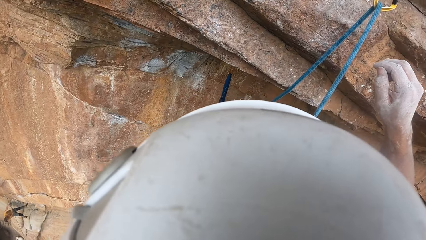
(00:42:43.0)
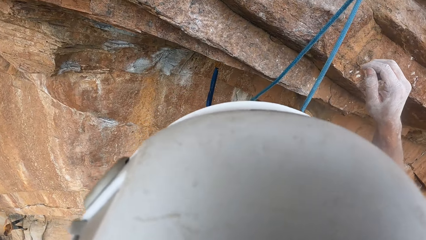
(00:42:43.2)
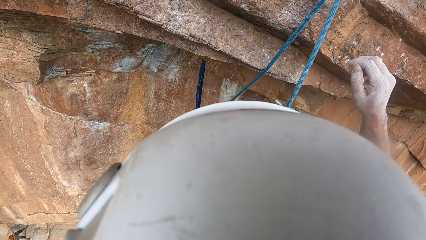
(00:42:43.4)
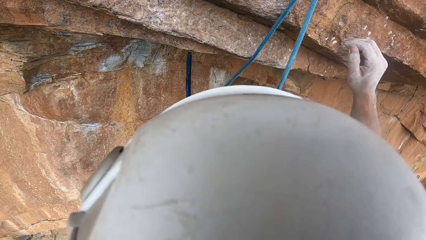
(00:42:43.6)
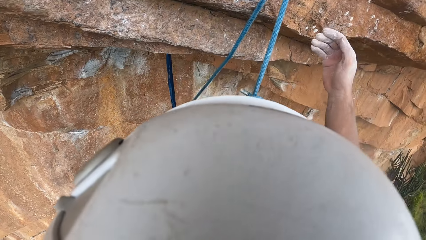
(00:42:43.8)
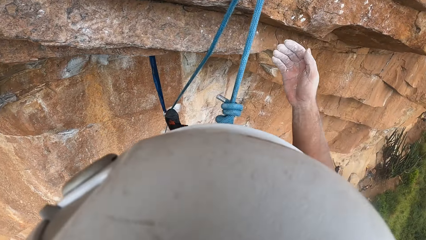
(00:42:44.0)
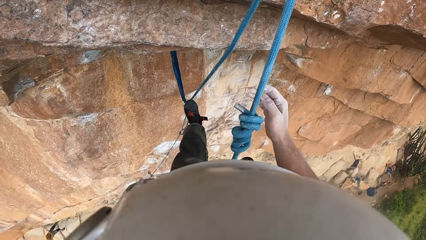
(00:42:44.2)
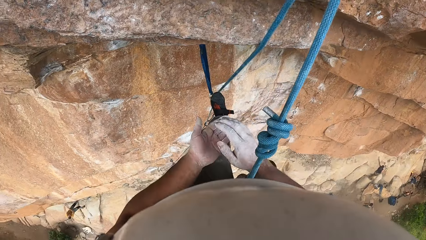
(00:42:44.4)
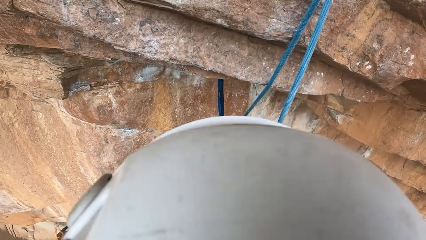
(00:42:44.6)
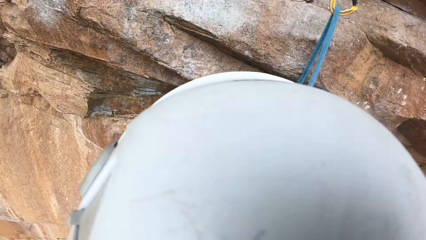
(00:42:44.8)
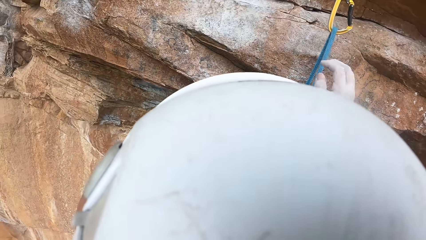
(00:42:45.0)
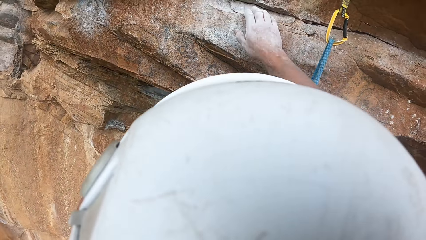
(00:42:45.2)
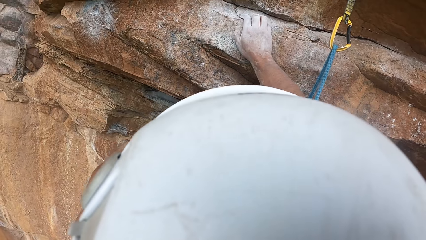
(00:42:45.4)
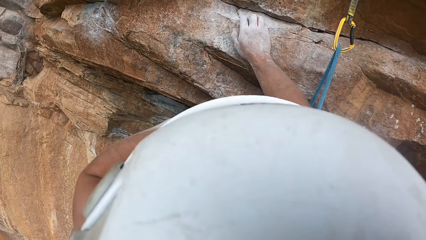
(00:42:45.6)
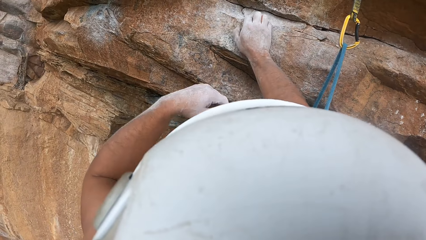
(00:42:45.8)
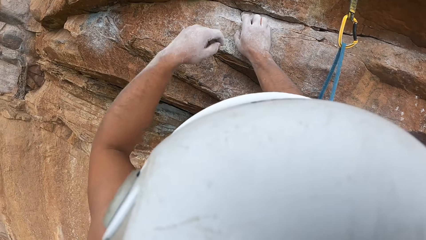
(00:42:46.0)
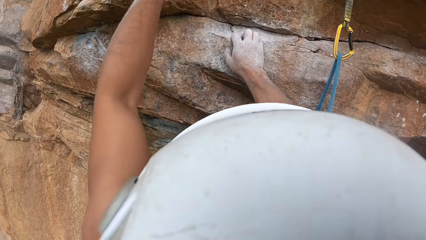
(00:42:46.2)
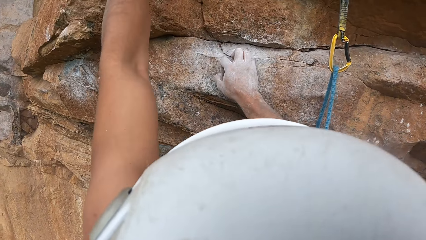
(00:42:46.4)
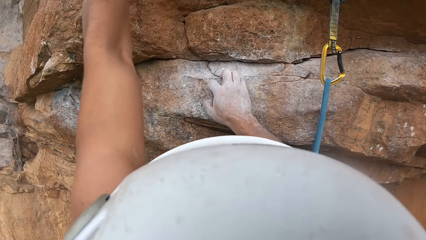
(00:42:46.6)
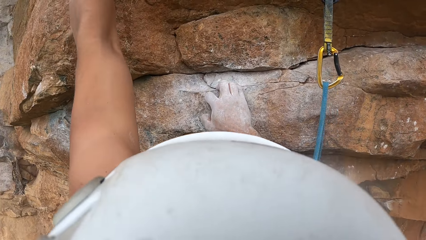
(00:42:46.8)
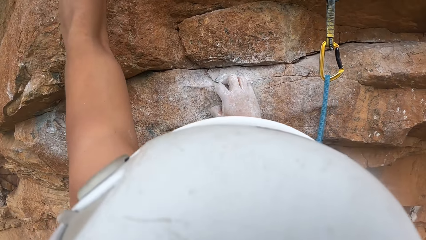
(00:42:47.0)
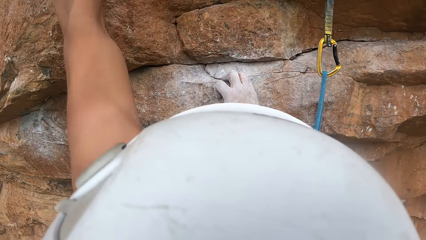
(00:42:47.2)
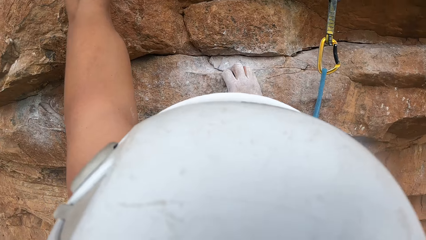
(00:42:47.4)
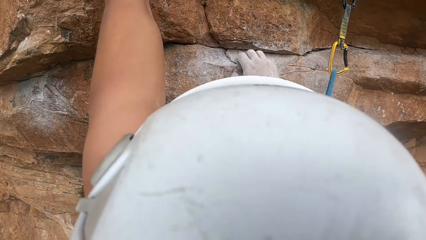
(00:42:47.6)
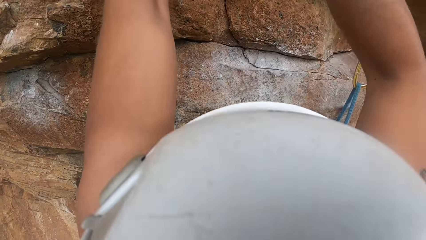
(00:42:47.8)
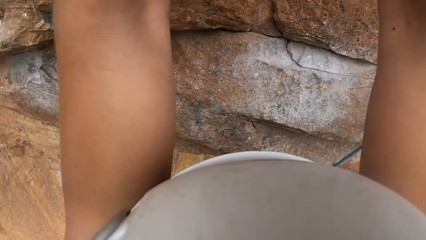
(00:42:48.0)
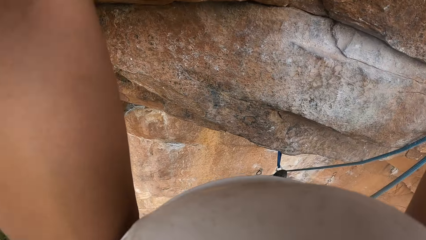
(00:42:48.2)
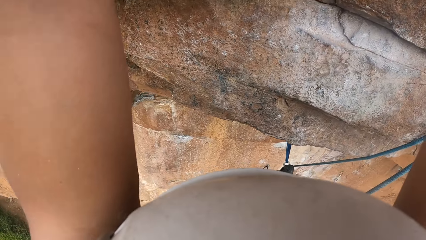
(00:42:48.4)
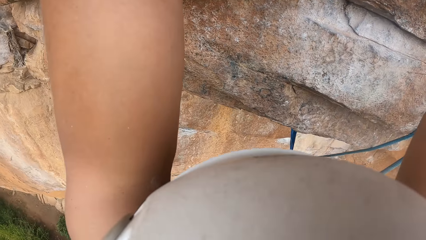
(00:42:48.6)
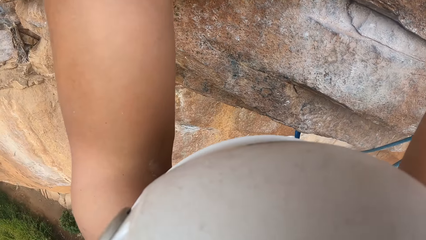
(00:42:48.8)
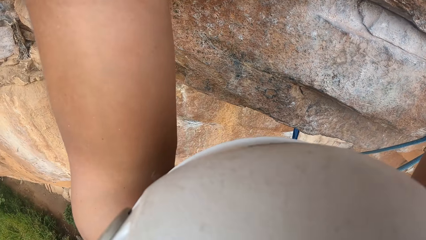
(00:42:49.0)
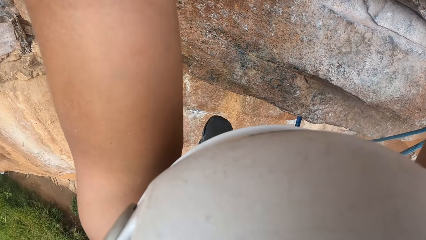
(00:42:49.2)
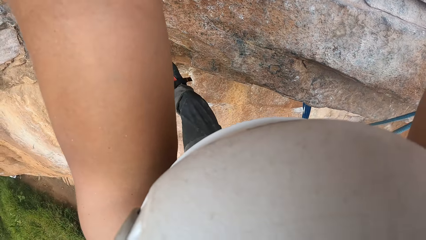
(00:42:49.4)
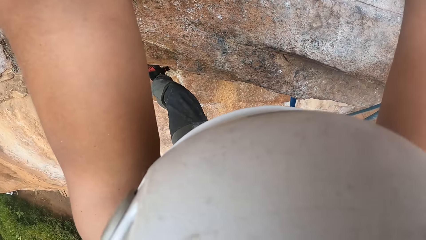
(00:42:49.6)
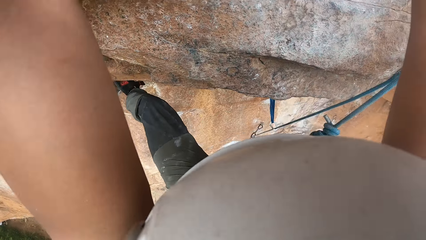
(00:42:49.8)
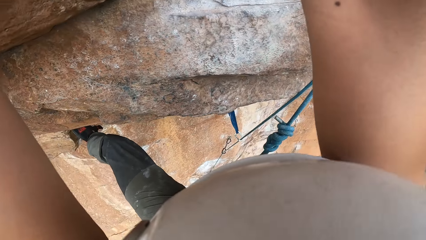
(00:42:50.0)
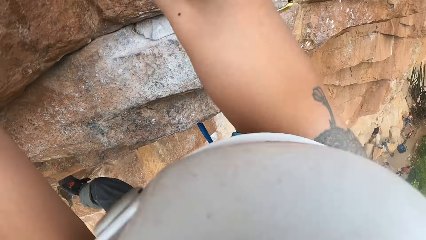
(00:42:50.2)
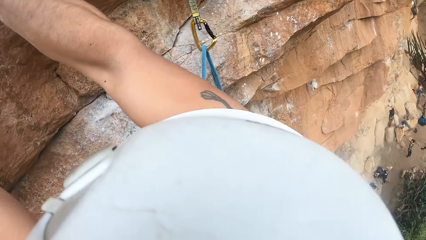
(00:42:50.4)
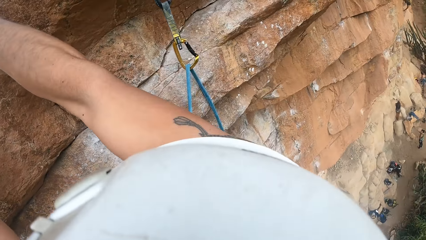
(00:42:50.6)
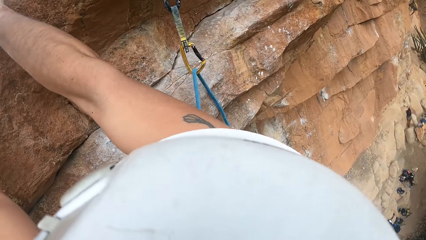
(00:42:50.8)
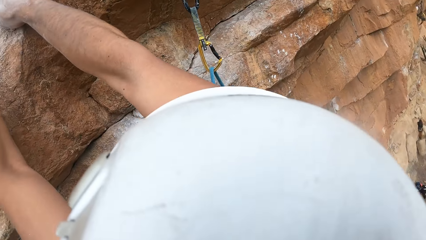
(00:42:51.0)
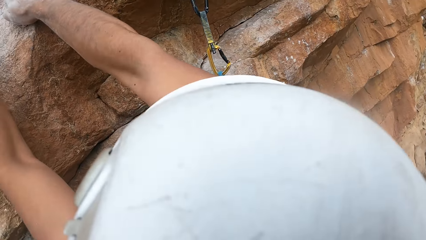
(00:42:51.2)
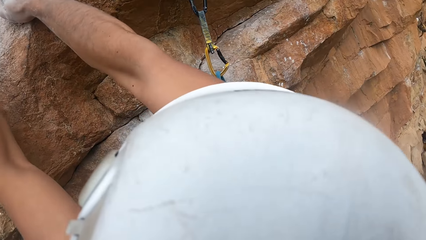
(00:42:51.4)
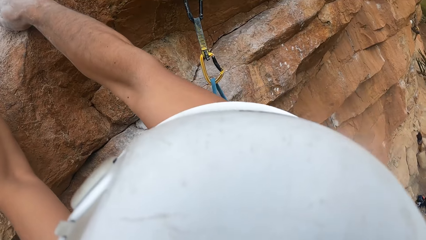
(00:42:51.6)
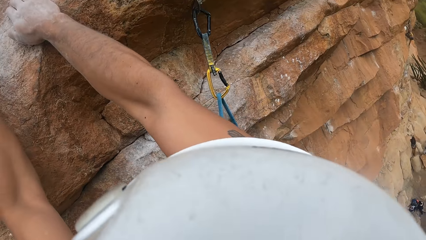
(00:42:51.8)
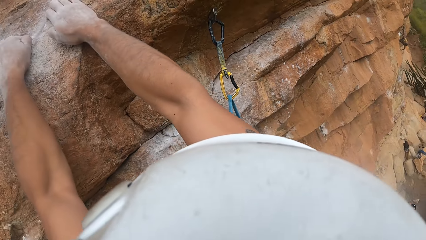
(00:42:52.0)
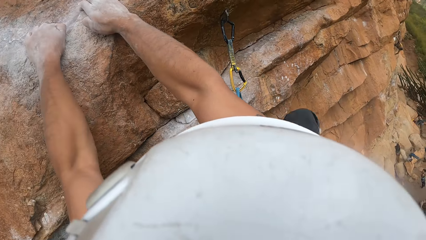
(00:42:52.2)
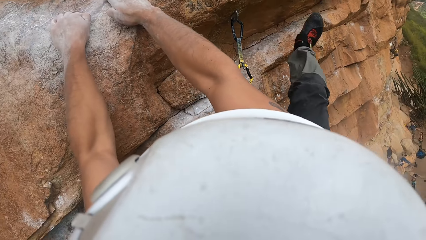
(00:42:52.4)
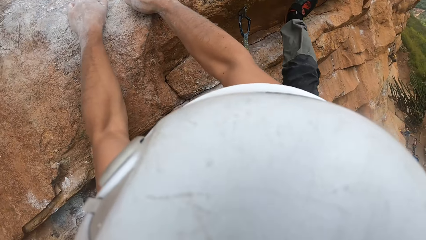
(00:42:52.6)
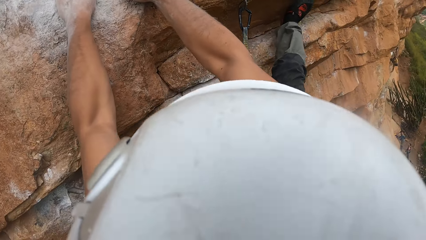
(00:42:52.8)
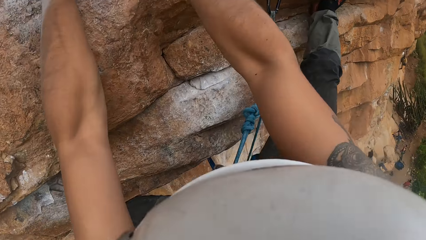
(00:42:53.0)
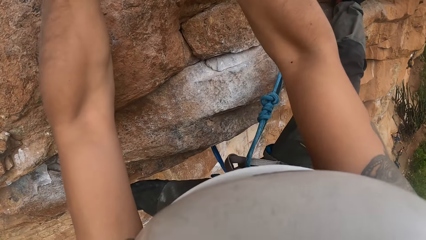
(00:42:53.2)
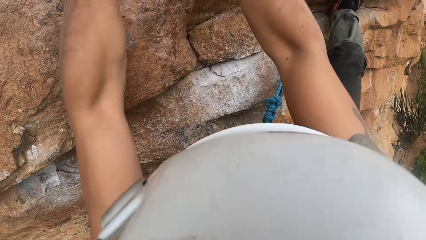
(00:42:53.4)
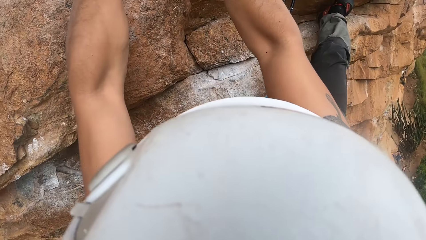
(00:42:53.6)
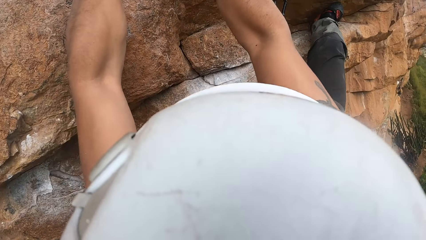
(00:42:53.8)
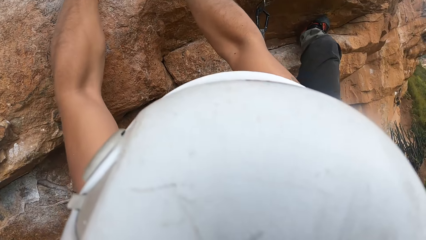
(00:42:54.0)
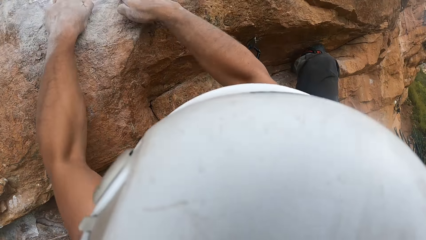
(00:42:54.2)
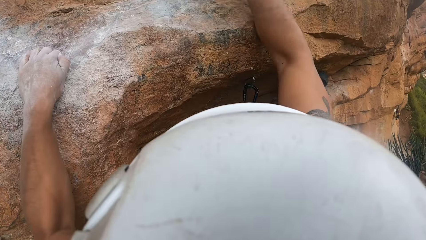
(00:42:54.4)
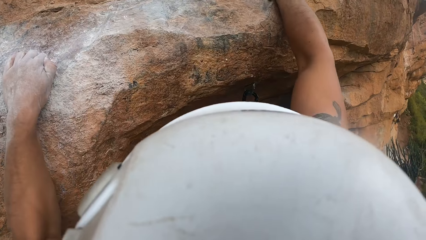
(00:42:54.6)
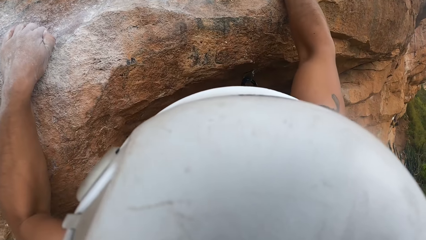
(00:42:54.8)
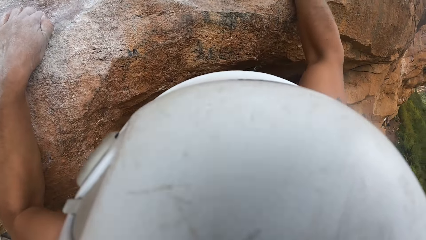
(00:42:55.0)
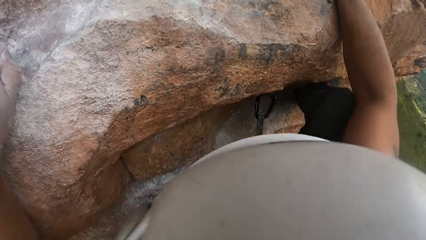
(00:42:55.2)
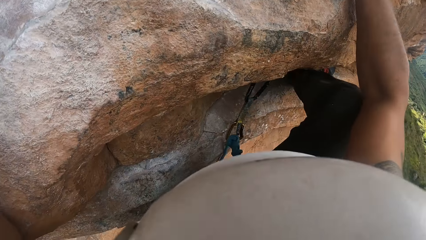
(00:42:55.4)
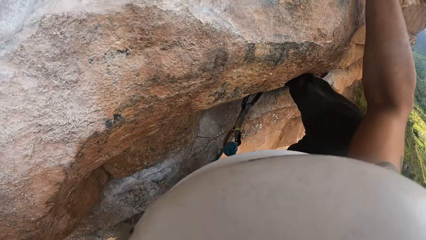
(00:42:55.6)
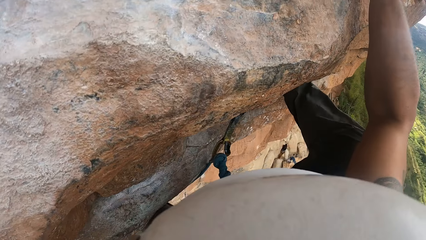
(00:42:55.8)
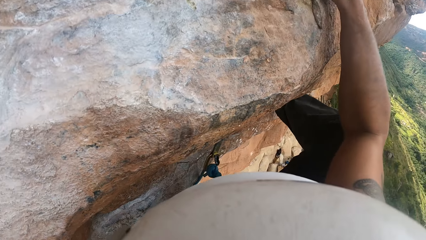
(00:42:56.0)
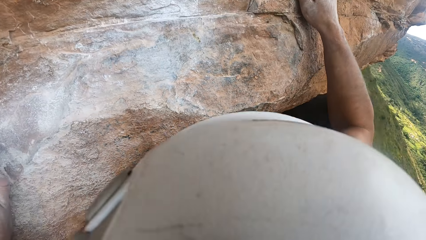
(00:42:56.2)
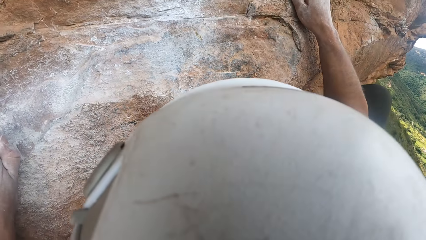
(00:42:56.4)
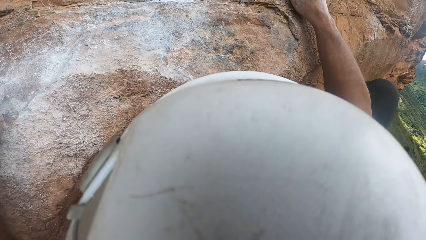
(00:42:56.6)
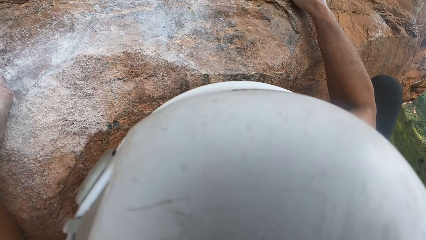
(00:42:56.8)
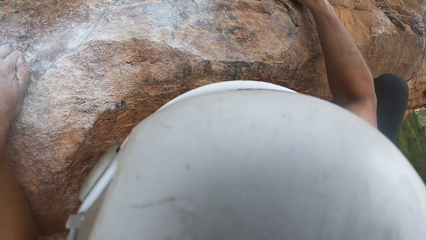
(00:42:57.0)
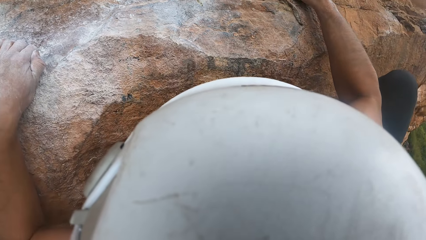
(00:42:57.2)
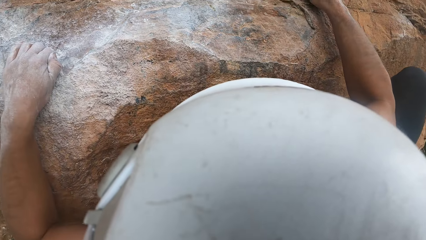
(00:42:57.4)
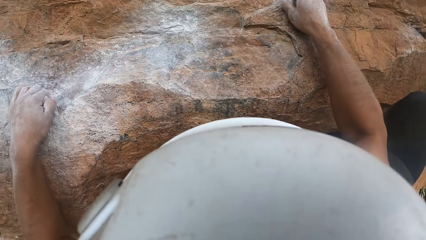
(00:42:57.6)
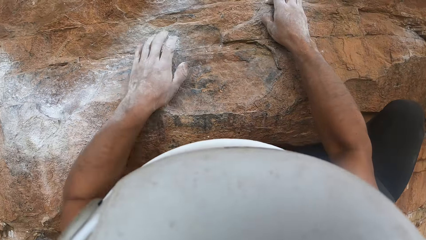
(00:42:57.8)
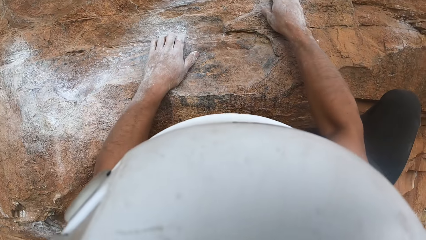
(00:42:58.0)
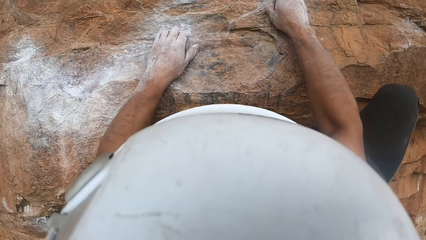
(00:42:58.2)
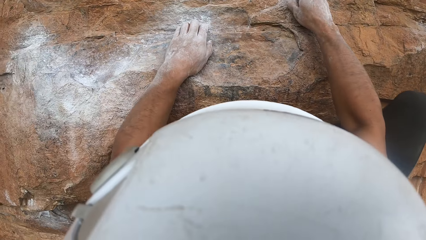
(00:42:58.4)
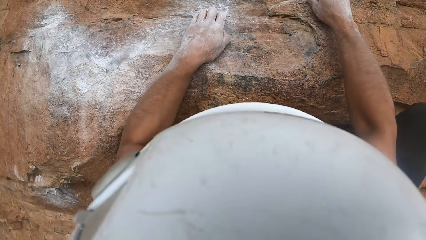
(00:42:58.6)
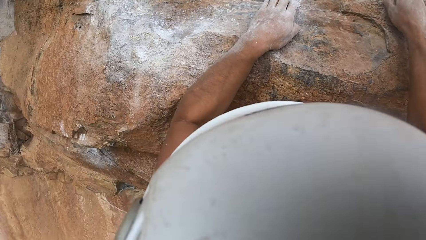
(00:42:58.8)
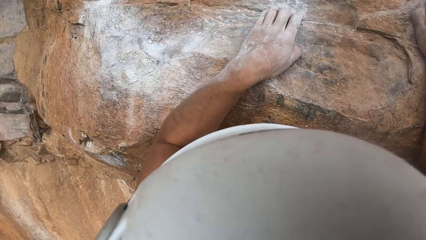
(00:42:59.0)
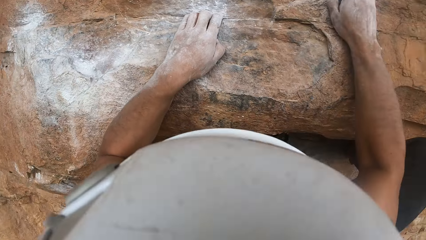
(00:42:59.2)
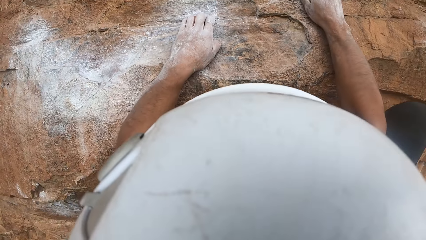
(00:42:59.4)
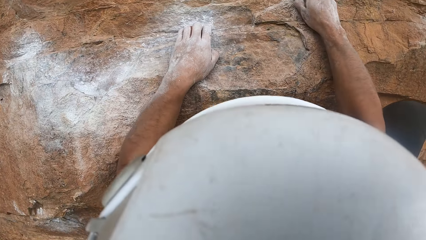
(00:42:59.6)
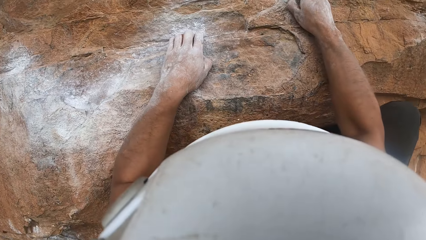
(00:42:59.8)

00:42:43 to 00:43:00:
The camera wearer moves away the right hand. They brush off both hands. They climb the mountain. They place both hands on the rock. They move the left foot. They climb up the mountain with both limbs.
